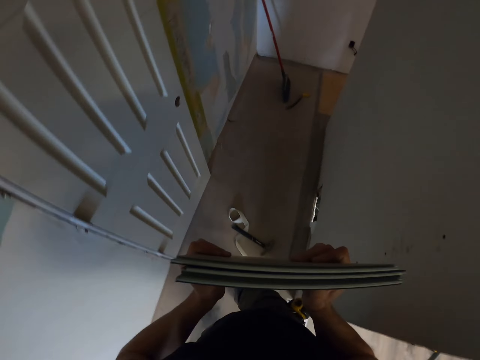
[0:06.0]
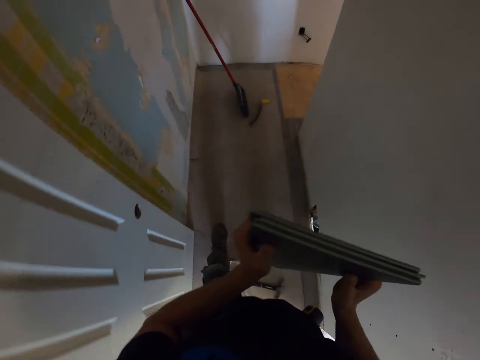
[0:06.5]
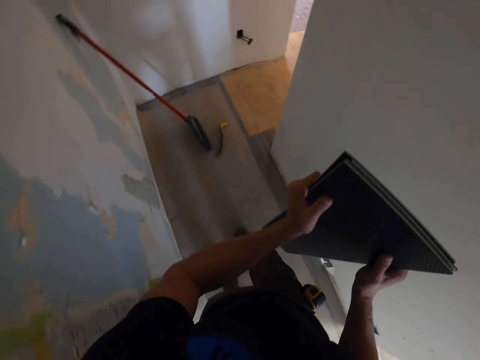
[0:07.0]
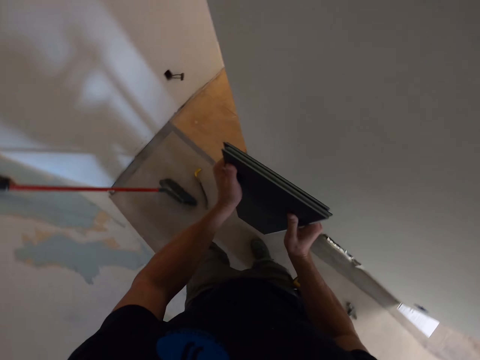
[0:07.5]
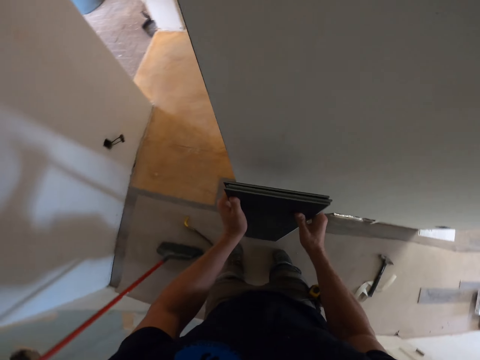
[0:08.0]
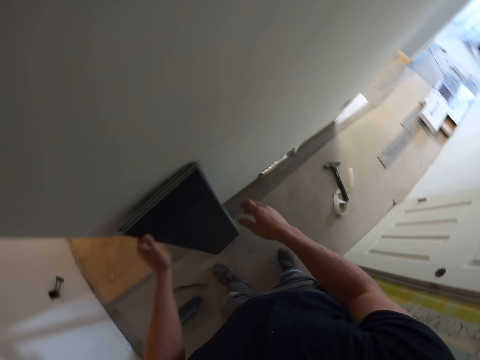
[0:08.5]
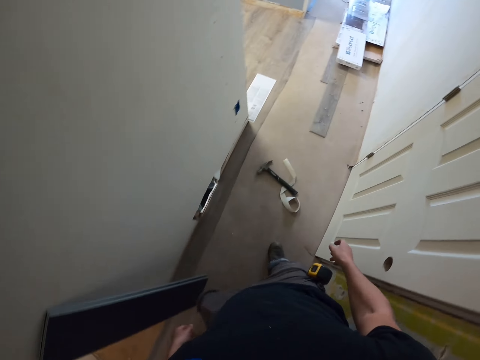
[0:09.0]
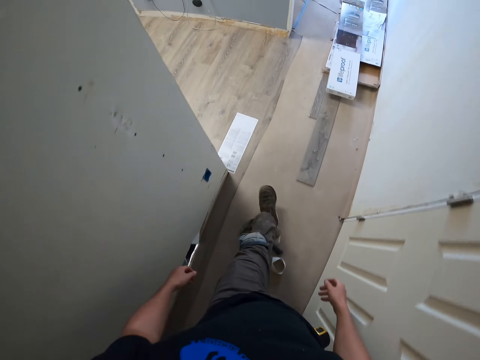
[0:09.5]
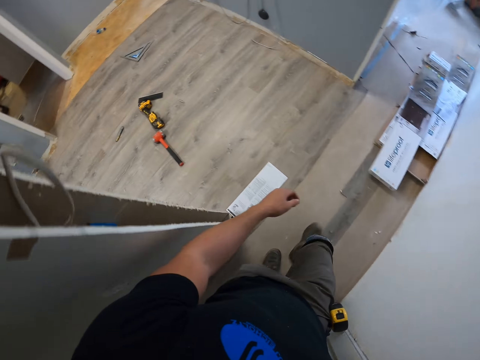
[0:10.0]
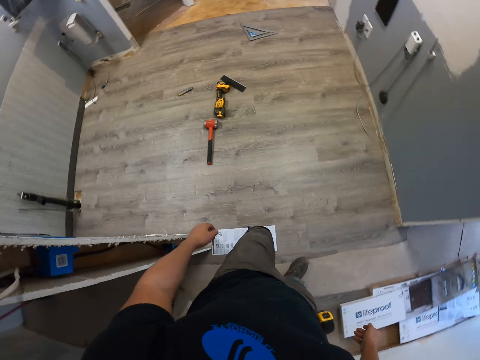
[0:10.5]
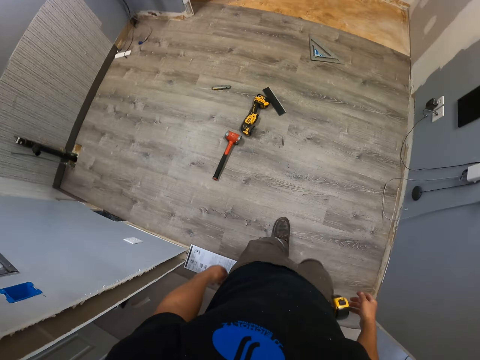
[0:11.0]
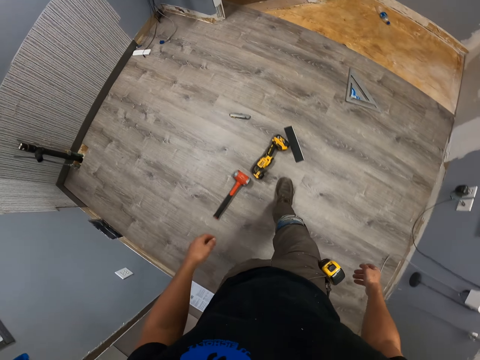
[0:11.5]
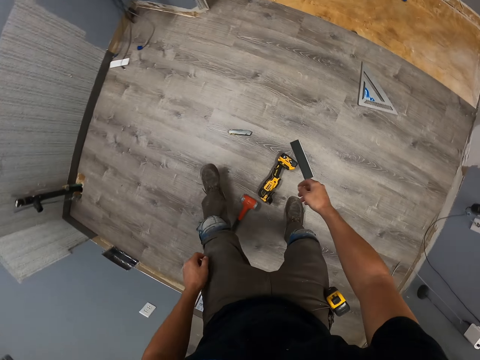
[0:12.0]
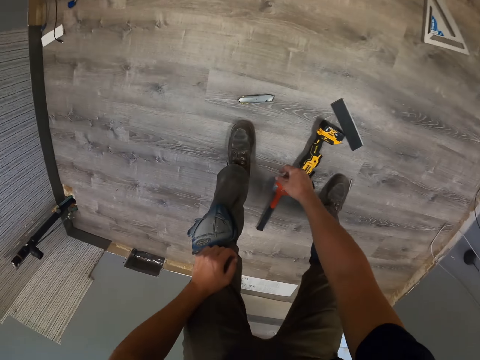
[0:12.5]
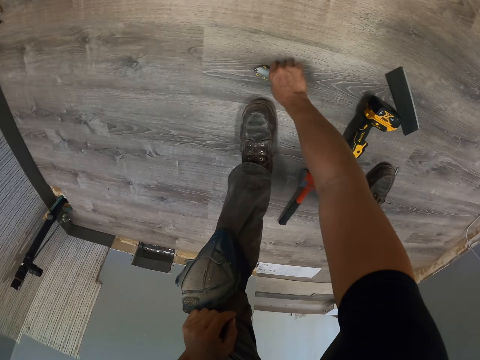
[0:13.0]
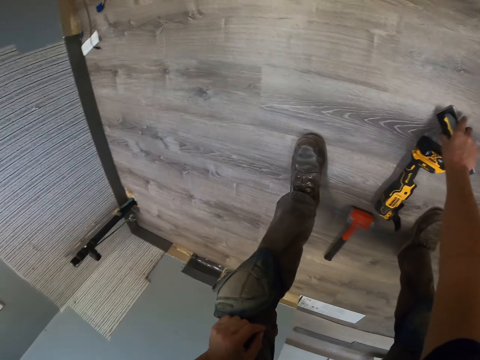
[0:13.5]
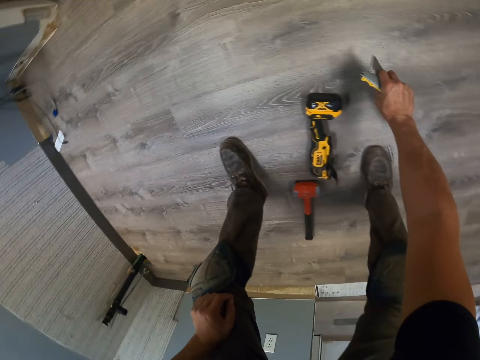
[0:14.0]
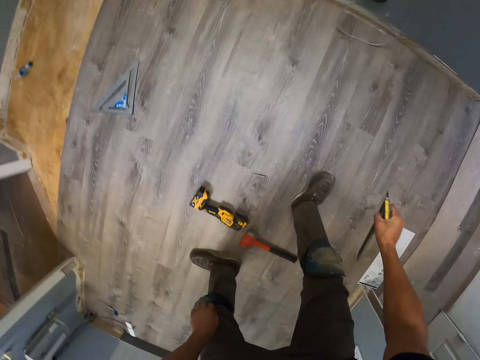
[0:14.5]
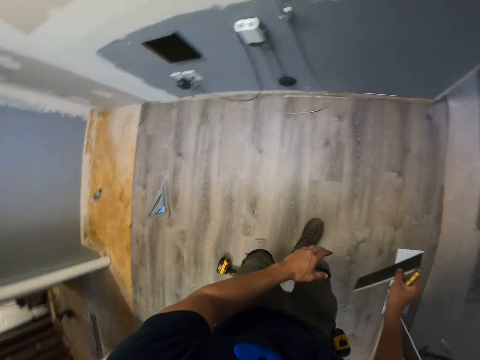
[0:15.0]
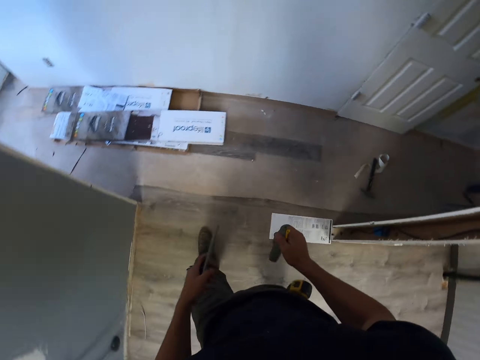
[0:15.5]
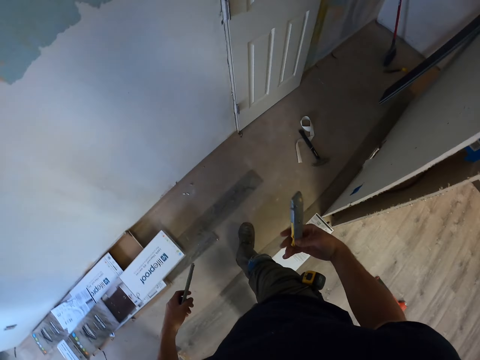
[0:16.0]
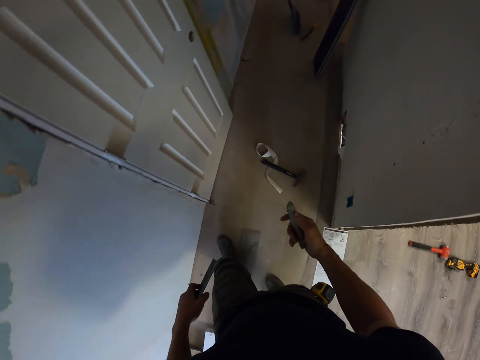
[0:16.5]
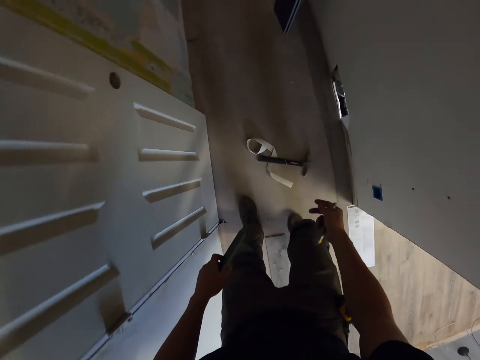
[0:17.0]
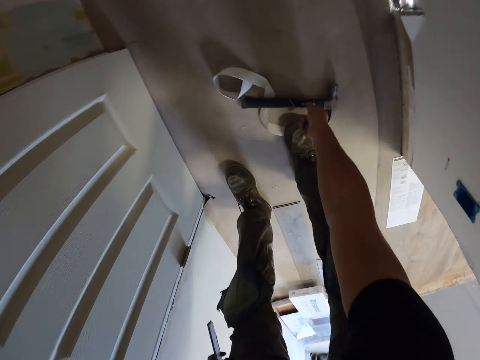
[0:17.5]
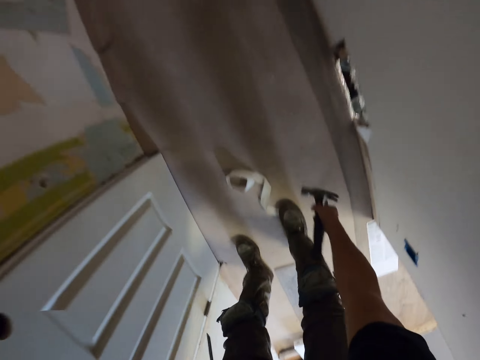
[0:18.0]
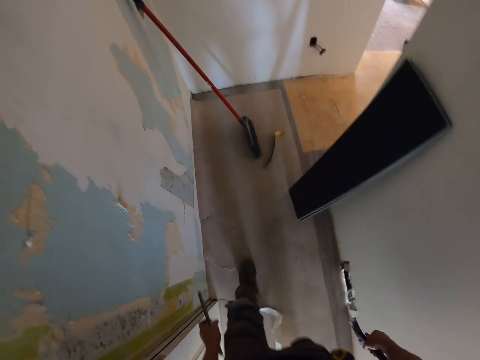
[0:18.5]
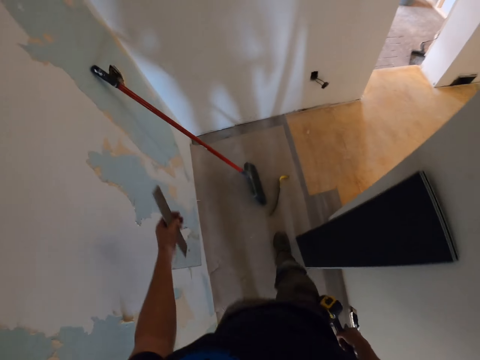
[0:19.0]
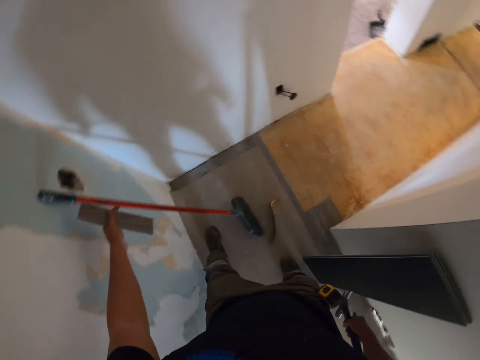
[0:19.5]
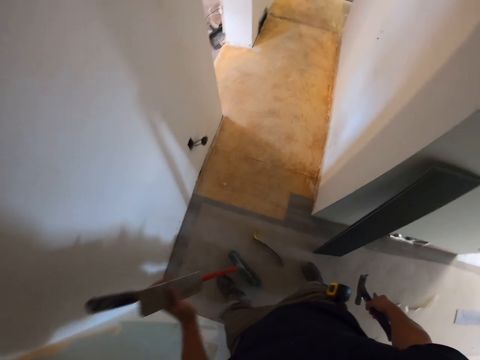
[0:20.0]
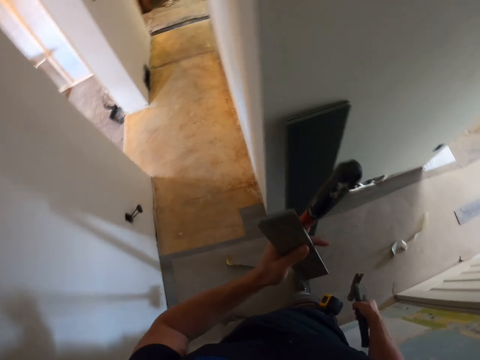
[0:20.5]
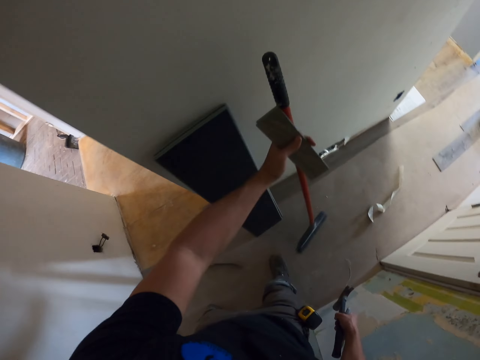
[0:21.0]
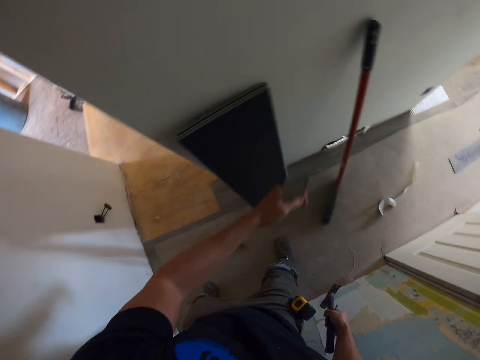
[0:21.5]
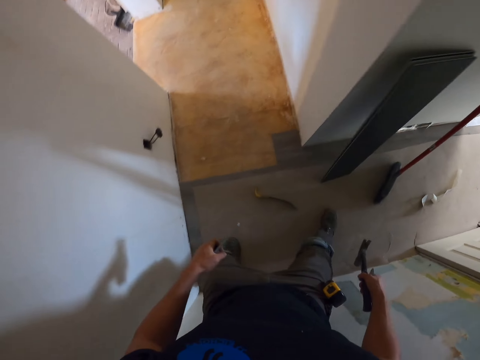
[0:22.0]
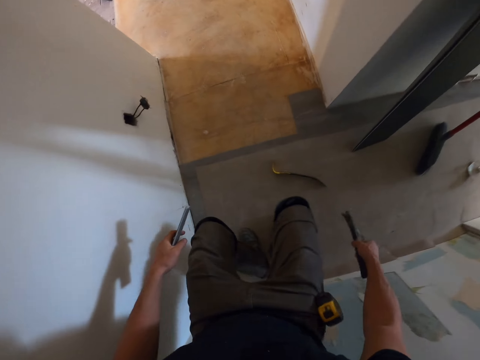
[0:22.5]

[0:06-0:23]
The camera wearer puts the tiles or wood down. They walk around. They pick up a pen knife. They pick a piece of wood. They walk around. They pick up a hammer. They walk around. They pick up the broom and lean the broom on the wall.

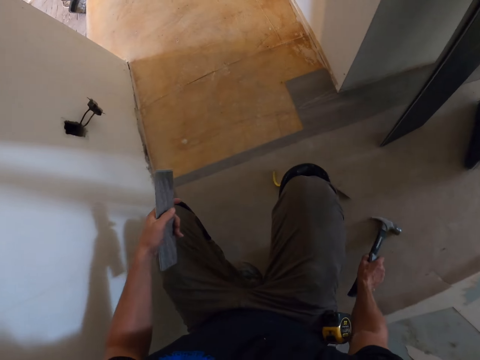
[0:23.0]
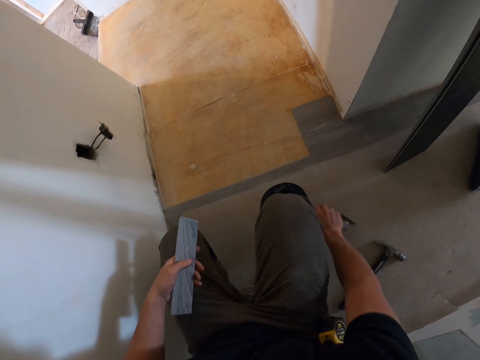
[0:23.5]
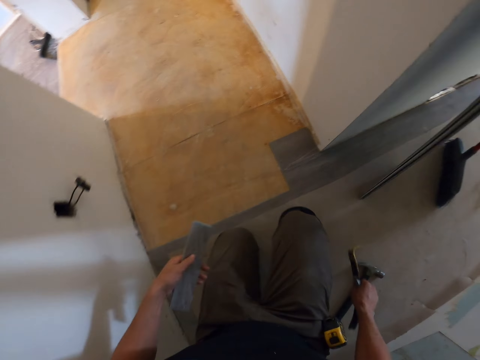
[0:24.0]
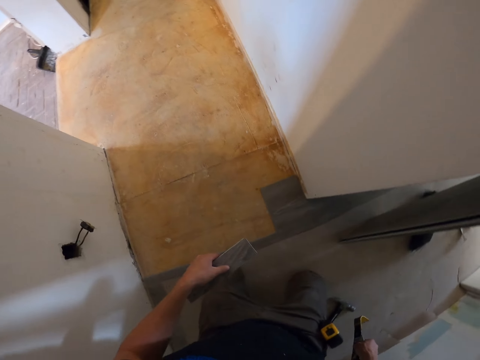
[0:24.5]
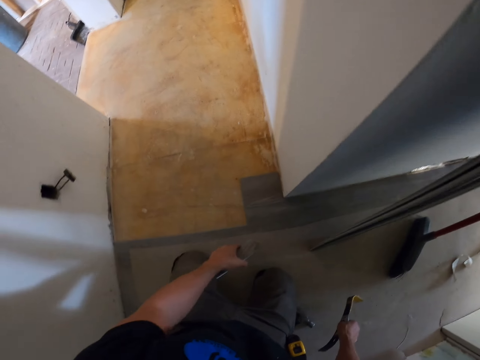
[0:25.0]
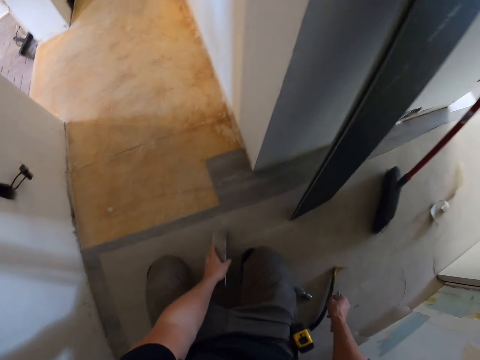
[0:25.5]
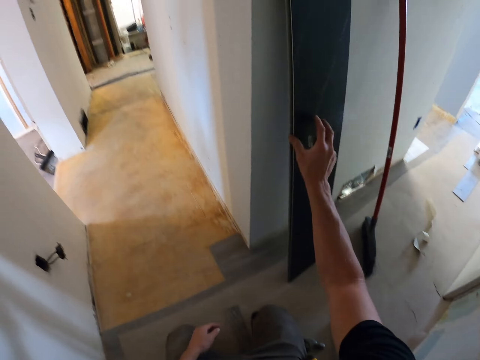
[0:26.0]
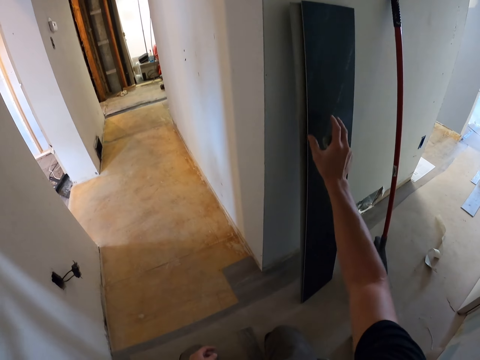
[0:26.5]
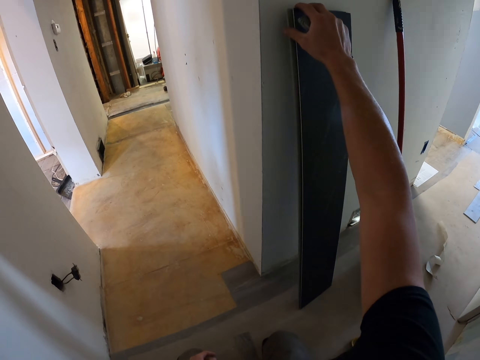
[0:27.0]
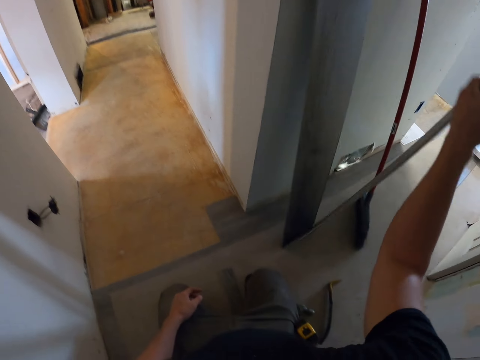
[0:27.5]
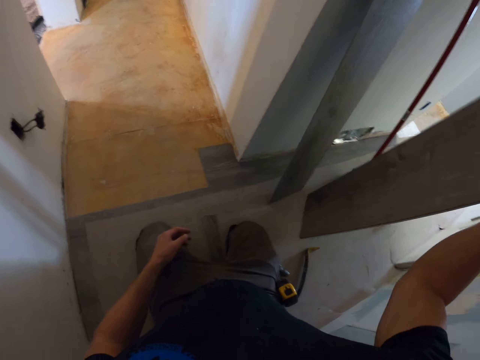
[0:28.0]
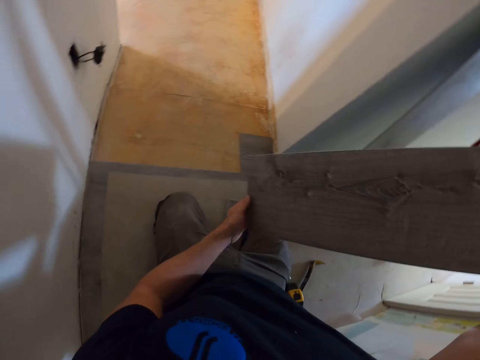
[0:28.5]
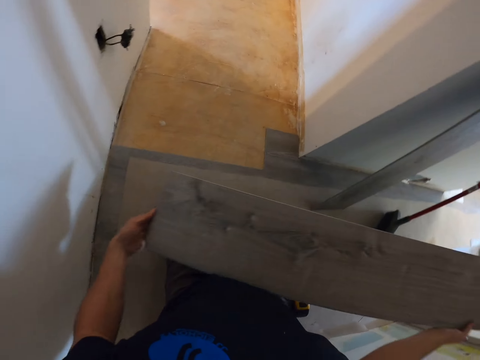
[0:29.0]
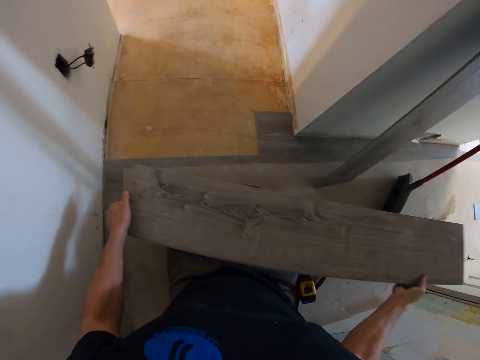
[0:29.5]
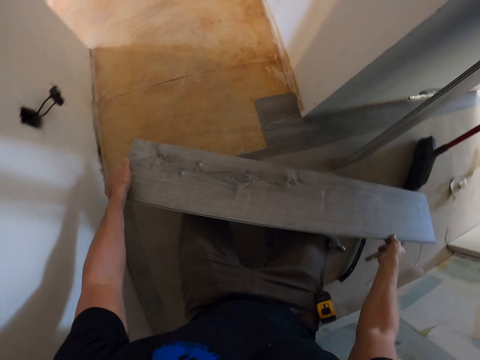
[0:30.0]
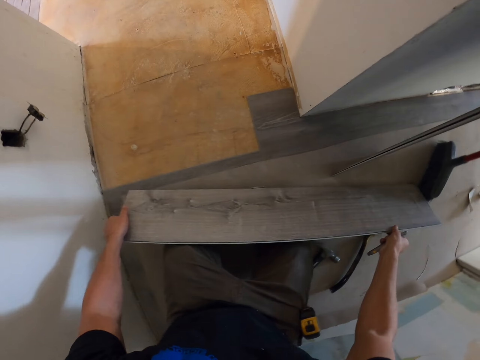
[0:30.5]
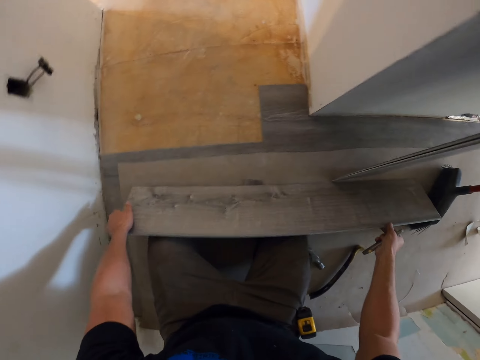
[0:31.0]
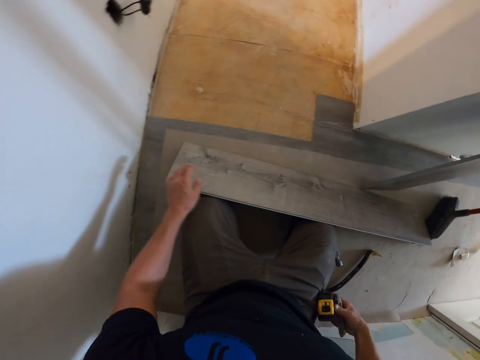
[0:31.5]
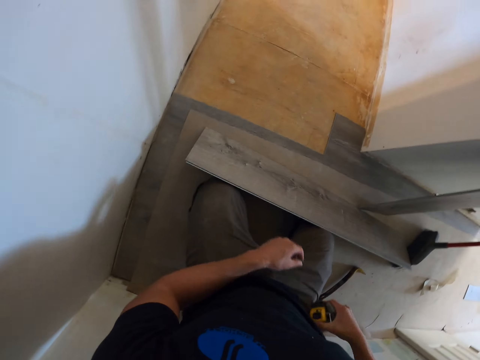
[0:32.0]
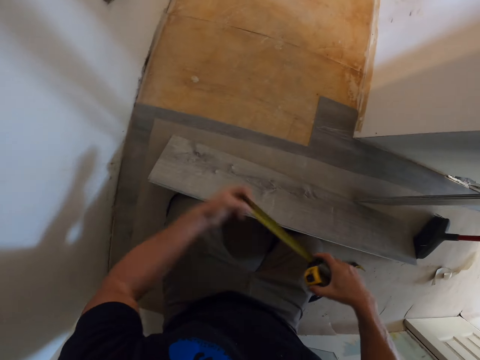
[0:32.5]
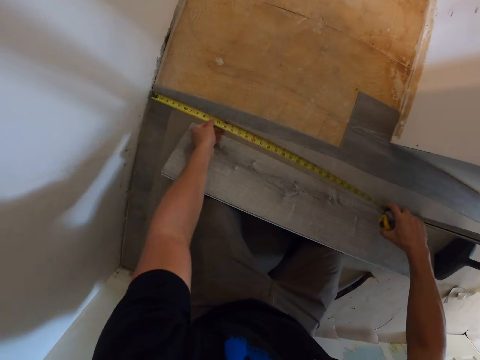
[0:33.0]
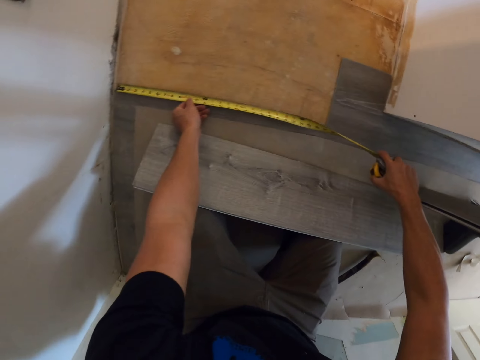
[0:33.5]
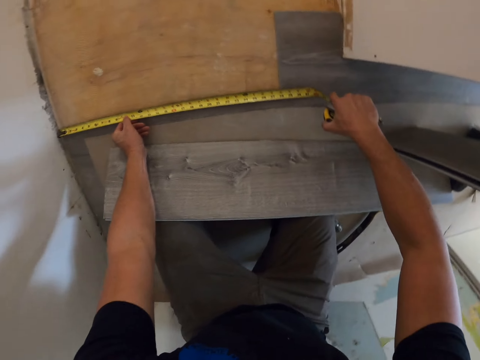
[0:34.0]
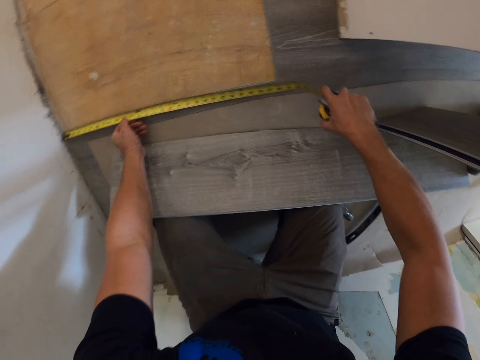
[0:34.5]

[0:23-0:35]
The camera wearer drops the hammer. They kneel down. They pick the prybar. They drop the piece of wood. They pick up the tile. They drop the wood. They pick up the tape measure. They measure the tile or floor.
